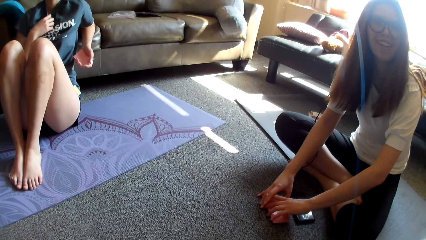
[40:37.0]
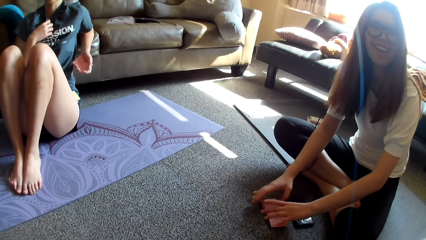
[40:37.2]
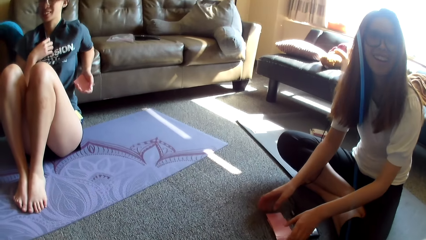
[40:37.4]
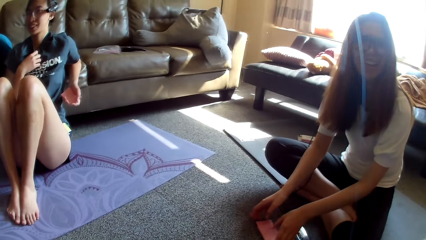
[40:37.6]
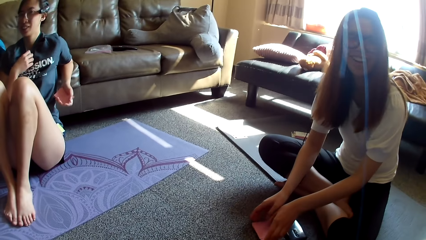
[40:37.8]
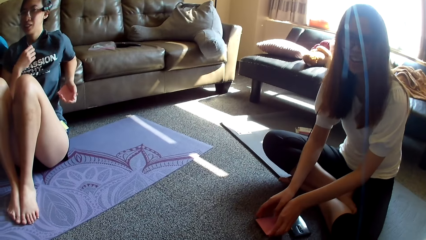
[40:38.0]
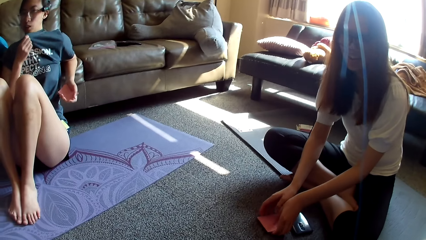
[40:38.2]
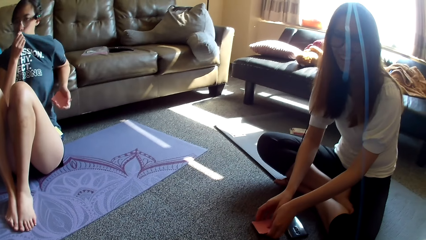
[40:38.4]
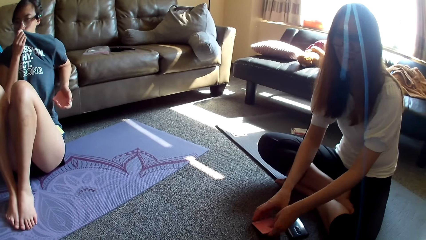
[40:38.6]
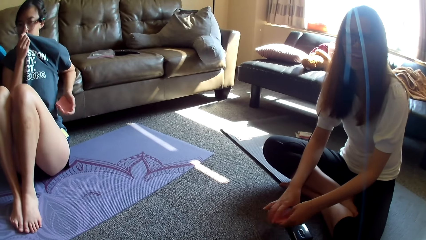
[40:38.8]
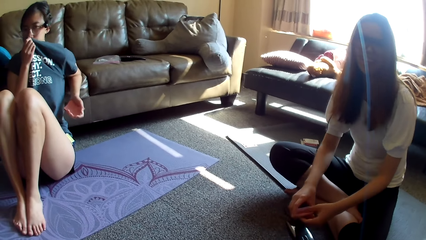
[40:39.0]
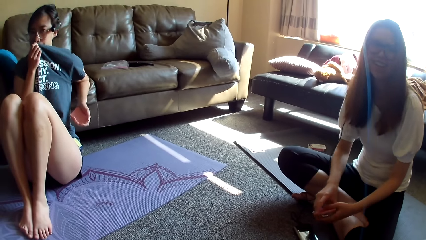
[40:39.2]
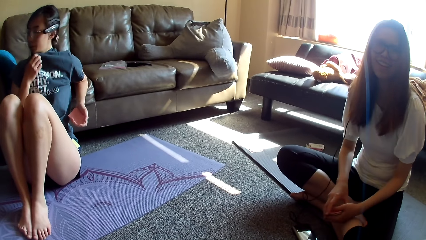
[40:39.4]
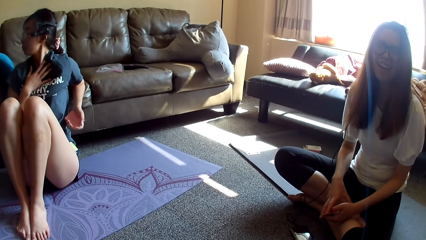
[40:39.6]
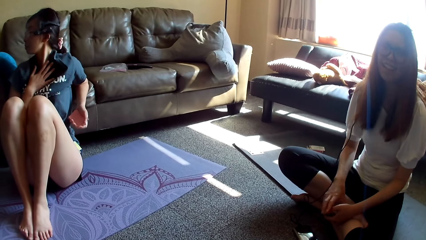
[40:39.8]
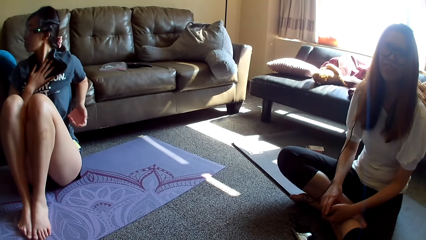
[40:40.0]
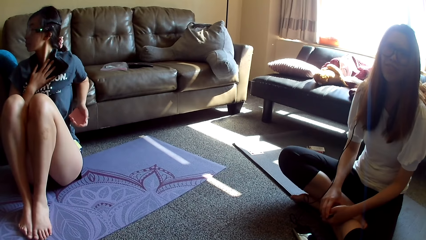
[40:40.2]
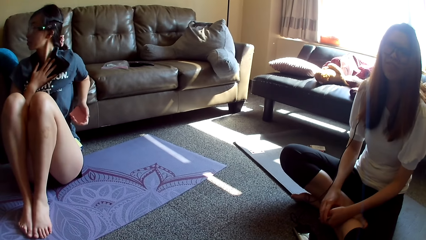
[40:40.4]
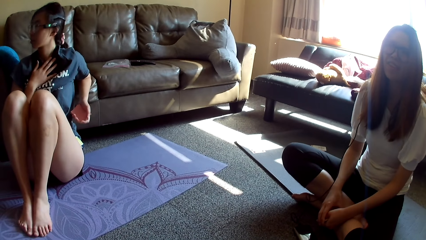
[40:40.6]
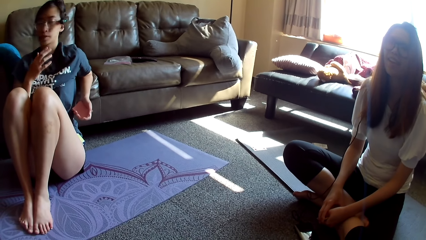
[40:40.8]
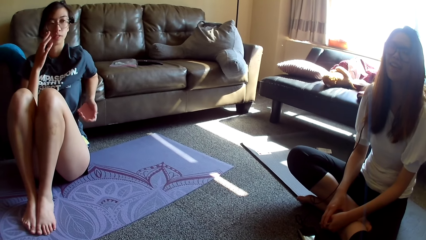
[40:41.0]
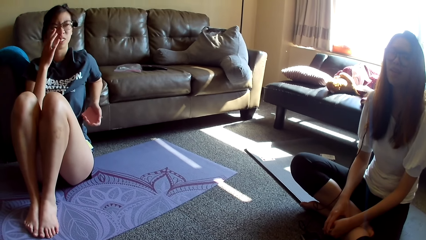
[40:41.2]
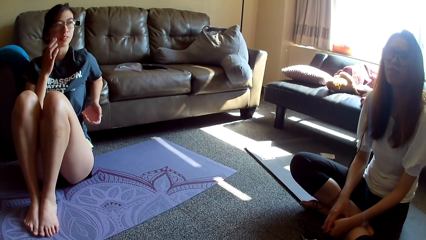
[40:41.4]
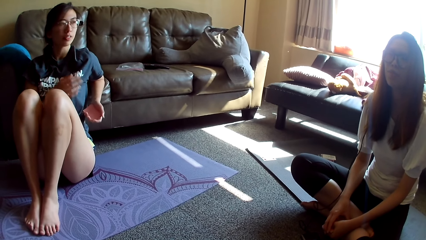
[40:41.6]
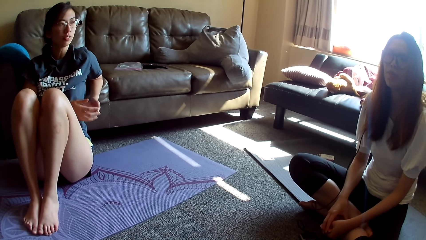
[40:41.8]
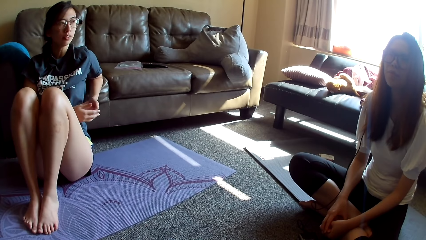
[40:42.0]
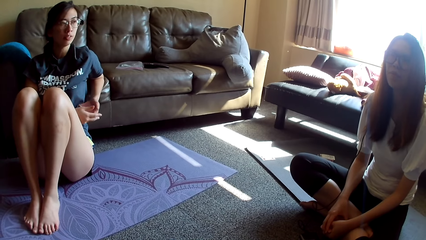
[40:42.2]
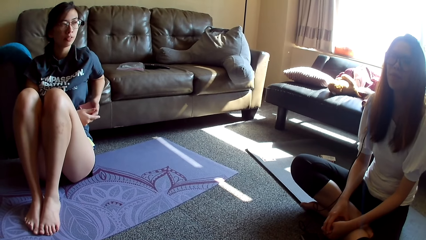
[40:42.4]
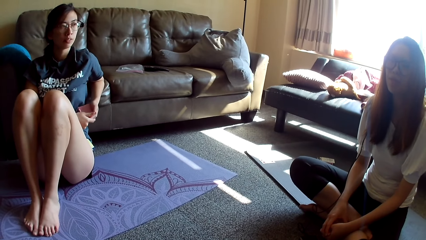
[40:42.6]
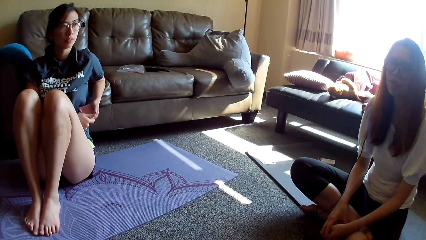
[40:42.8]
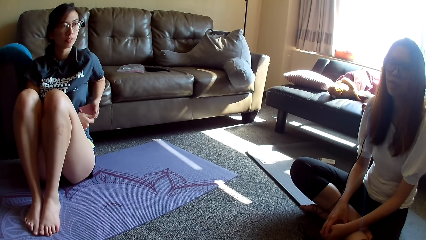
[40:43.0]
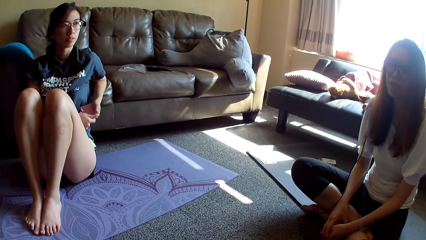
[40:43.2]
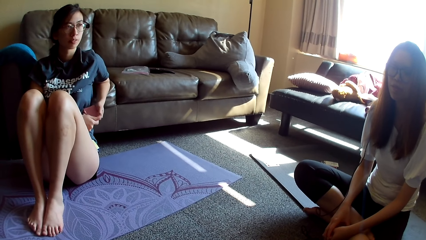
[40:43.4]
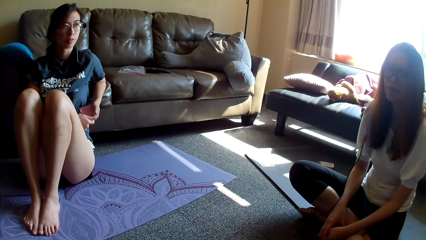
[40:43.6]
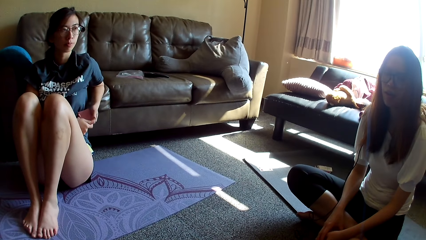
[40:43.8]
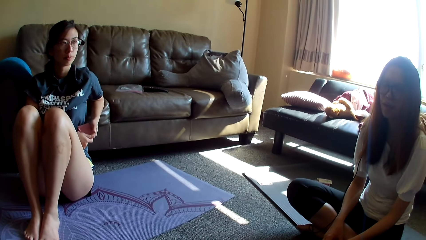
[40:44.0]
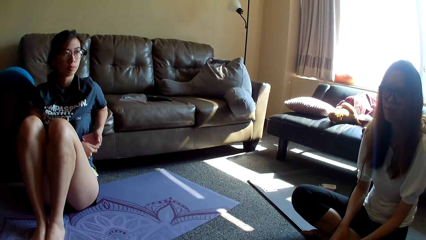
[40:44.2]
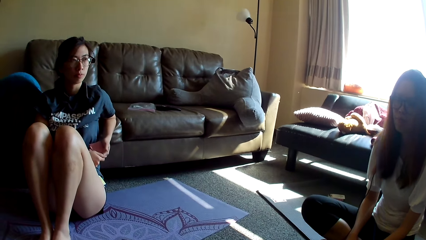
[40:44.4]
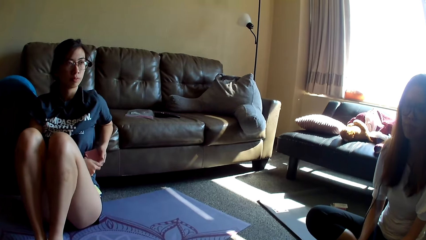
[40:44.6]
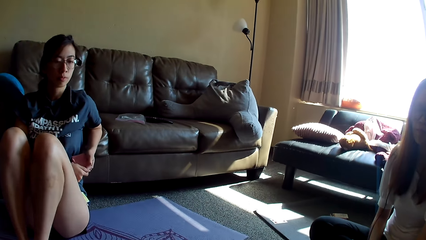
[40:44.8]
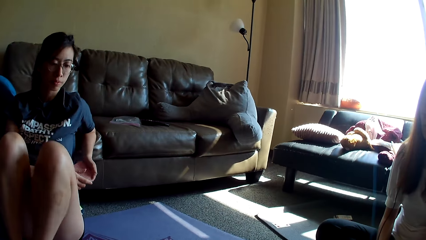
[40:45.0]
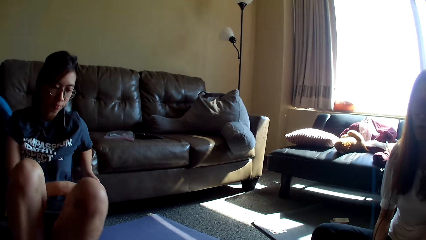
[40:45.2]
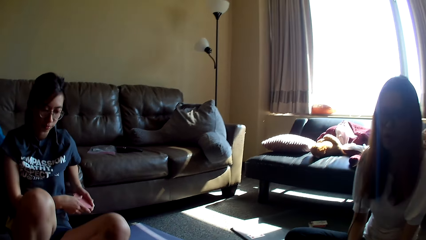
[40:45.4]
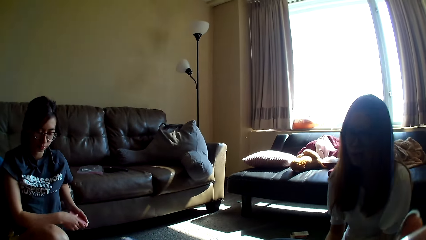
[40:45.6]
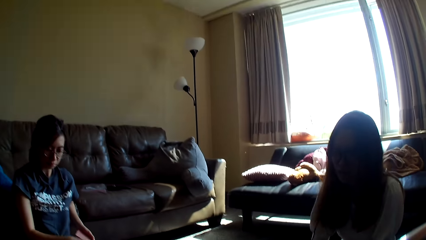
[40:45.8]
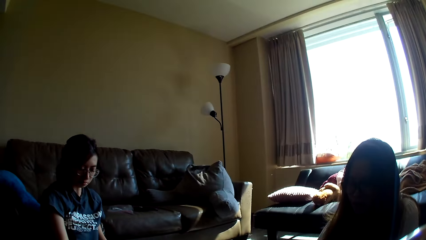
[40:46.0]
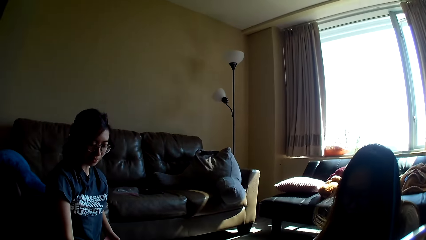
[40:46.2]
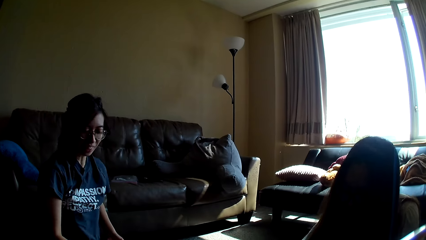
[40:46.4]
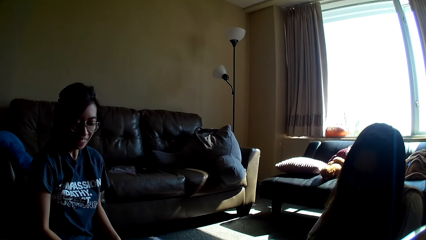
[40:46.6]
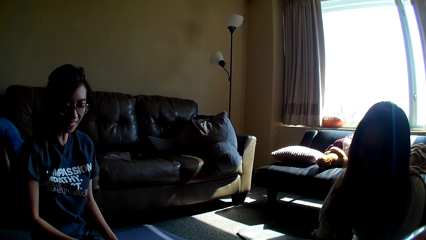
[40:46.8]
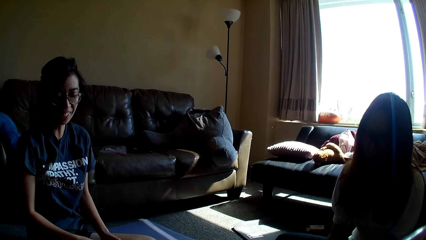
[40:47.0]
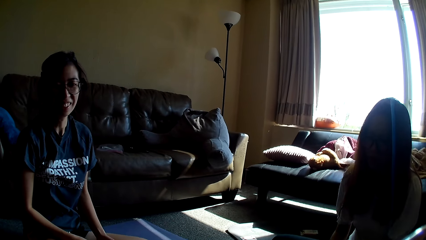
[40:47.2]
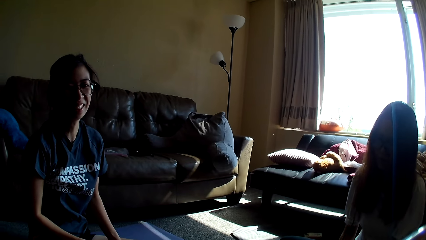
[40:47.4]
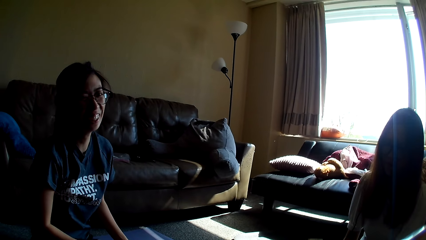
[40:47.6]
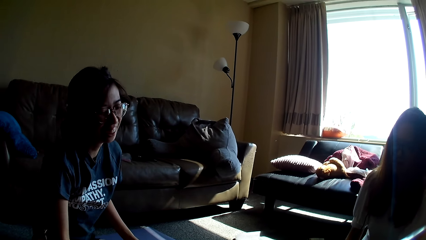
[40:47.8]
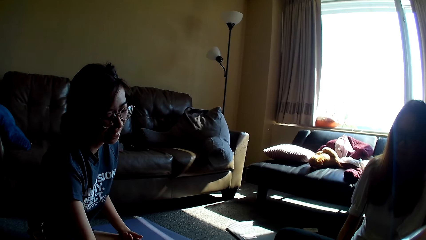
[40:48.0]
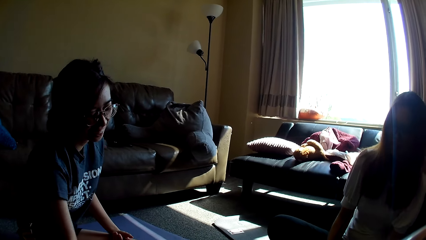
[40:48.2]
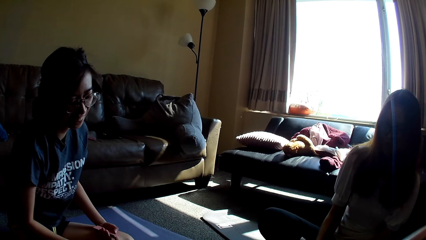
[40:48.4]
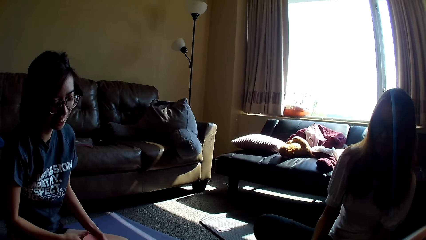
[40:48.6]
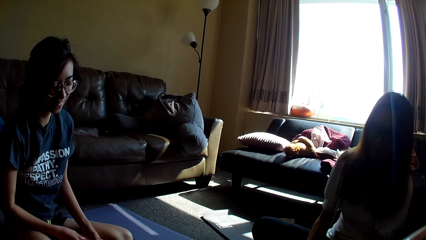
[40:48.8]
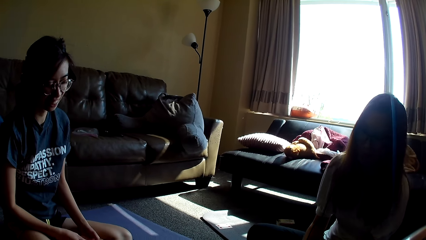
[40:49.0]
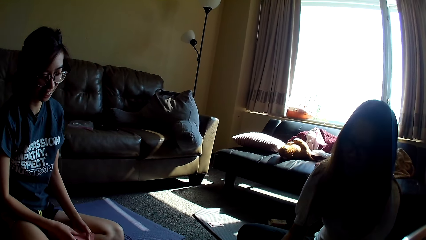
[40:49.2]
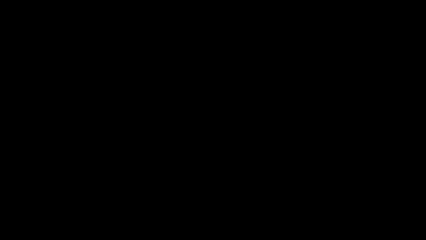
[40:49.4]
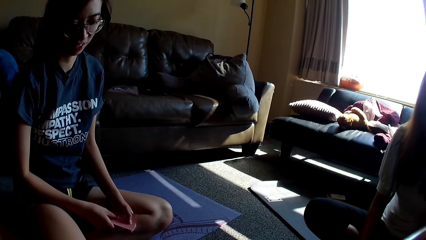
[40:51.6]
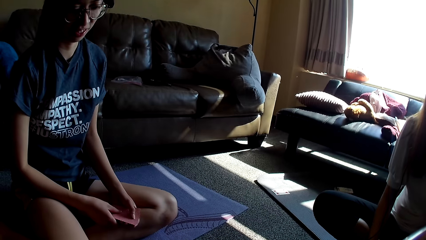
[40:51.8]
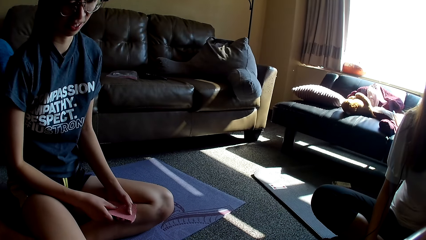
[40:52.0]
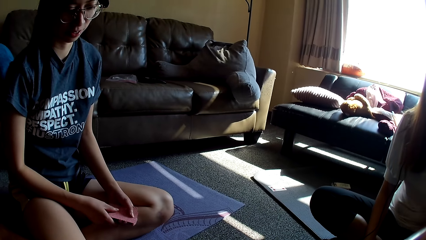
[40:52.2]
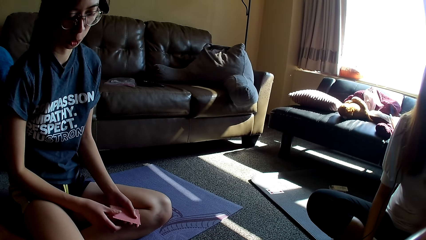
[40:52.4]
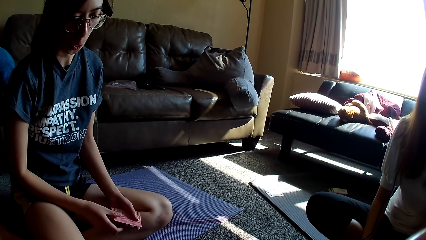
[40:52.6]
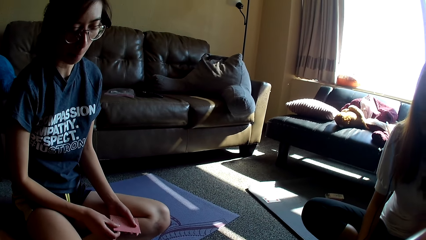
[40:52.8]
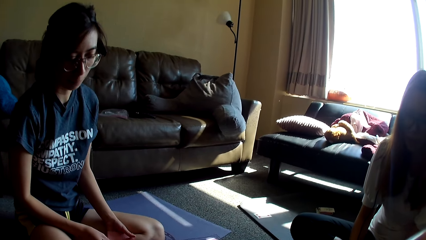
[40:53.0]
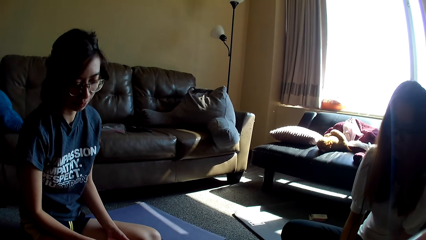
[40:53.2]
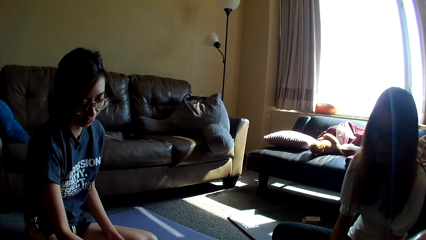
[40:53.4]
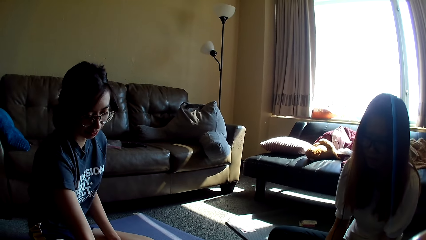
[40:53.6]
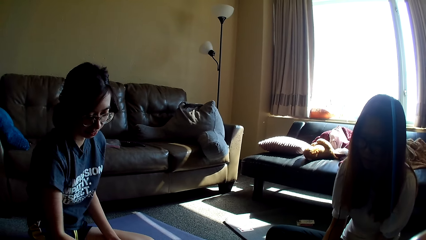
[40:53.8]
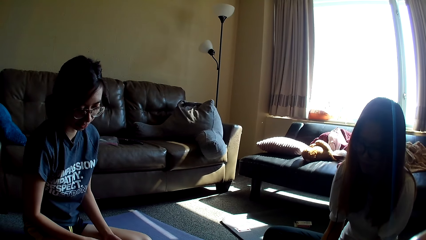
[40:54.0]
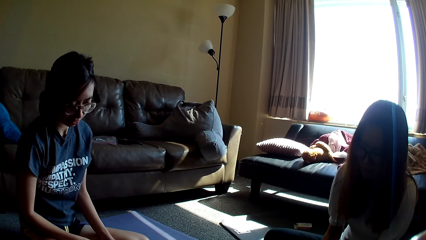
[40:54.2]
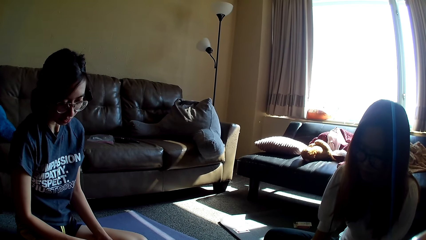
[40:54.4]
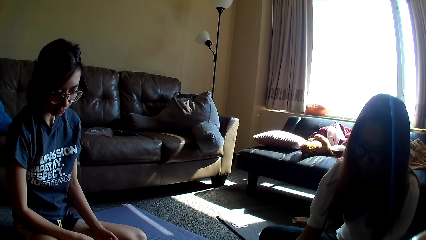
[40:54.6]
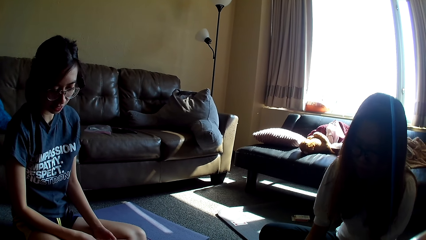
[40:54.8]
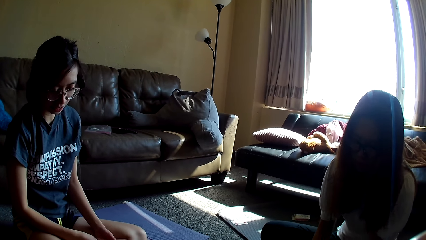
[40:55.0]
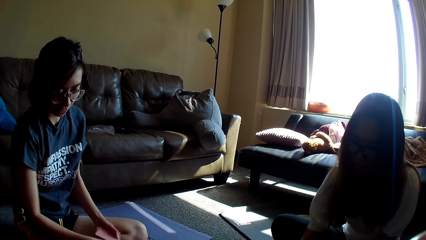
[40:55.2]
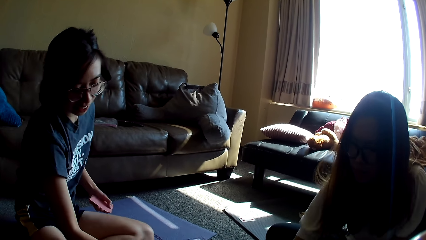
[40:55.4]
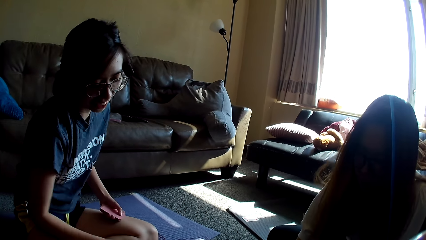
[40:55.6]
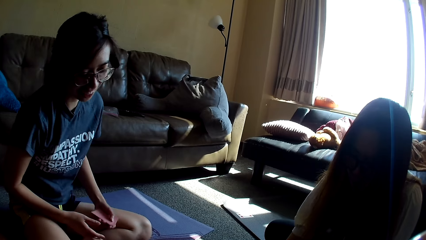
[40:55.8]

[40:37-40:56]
A lady aligns cards. Another lady covers her mouth. The first lady picks the cards. The other lady removes the cloth from the mouth, adjusts her glasses, holds cards and moves legs. The first lady moves a hand. The other lady moves a hand and drops the card game on the floor.
